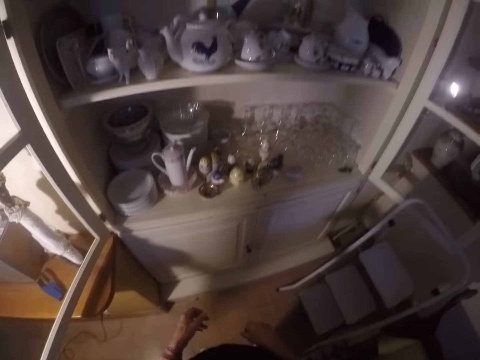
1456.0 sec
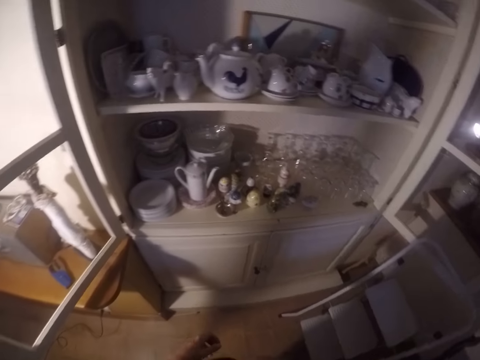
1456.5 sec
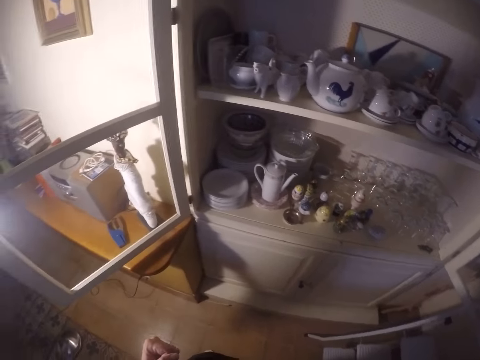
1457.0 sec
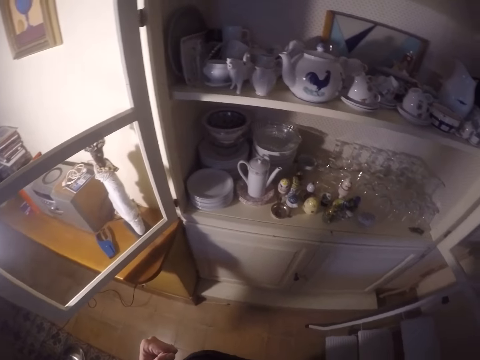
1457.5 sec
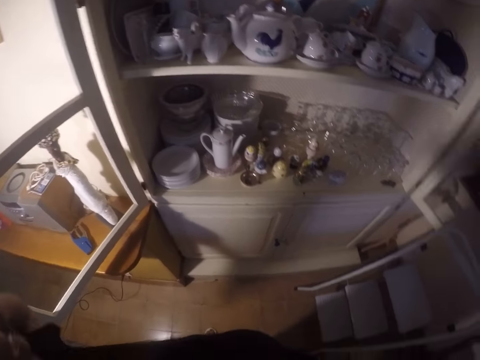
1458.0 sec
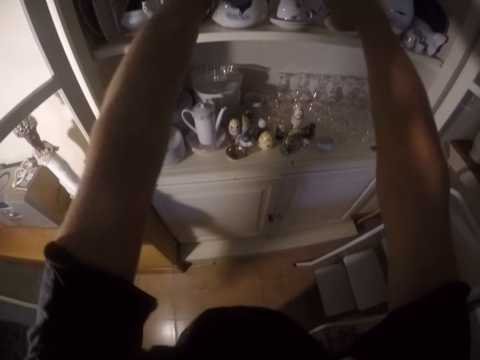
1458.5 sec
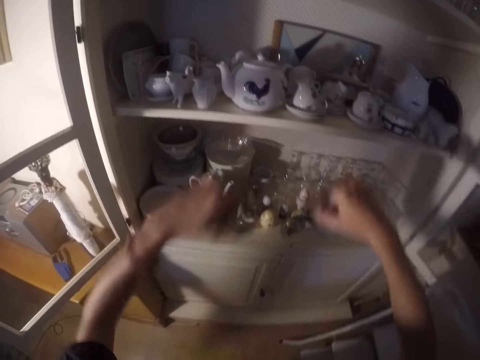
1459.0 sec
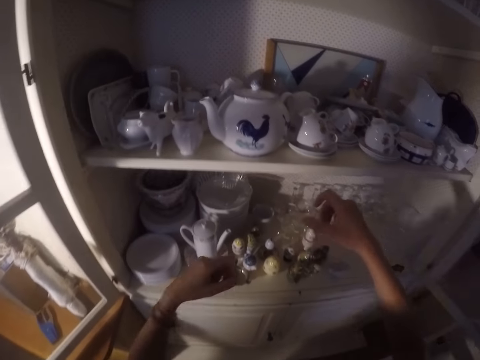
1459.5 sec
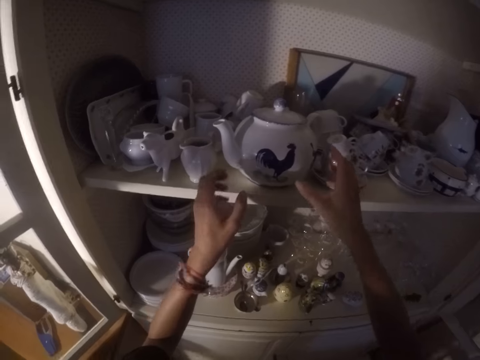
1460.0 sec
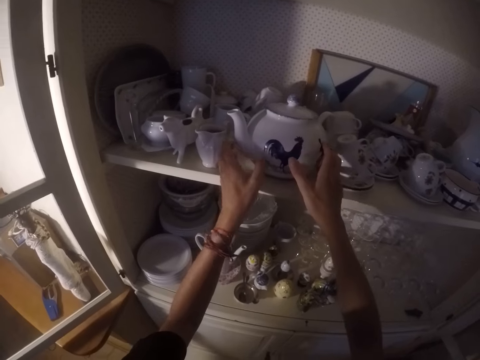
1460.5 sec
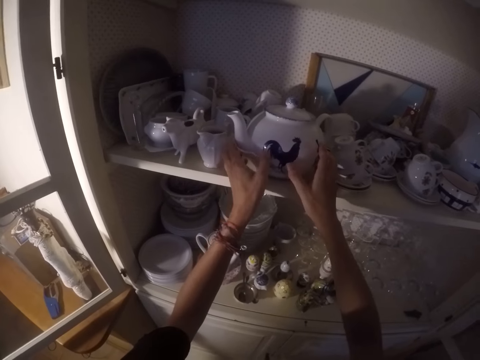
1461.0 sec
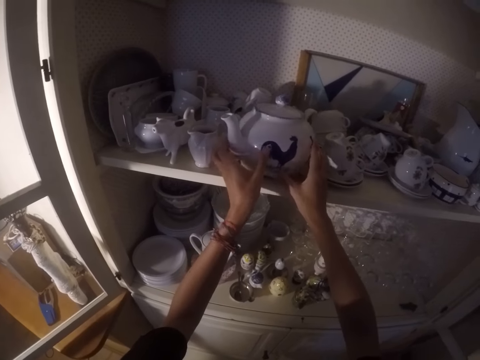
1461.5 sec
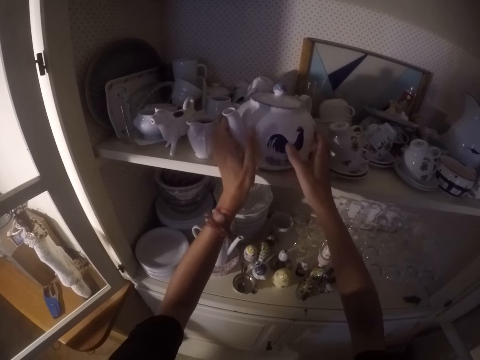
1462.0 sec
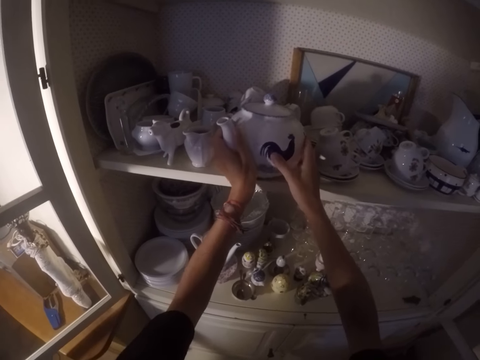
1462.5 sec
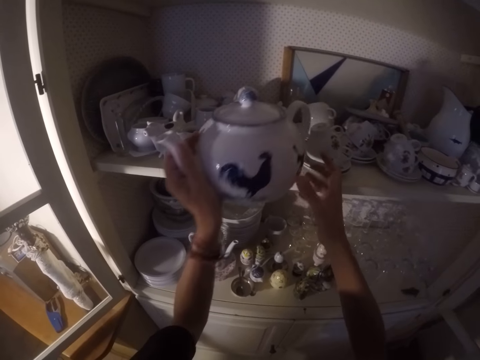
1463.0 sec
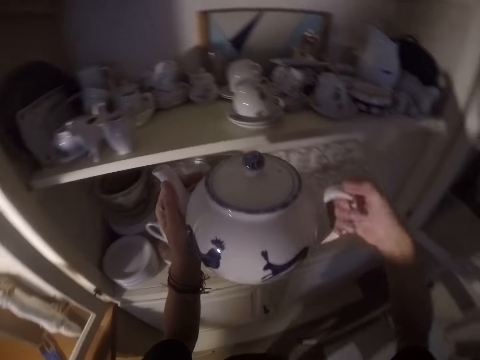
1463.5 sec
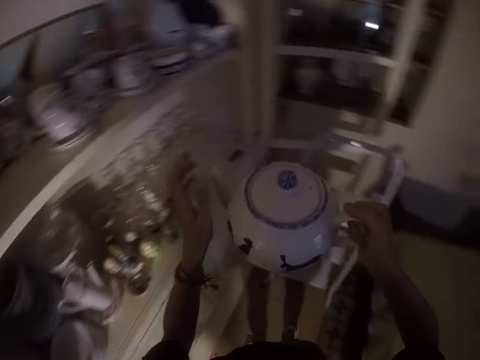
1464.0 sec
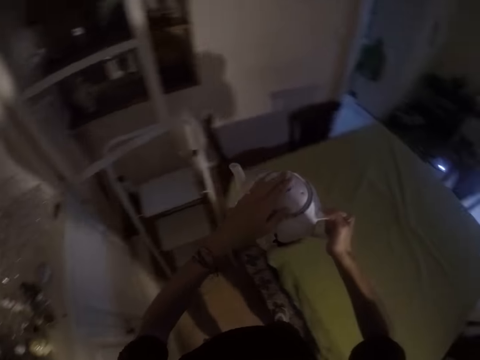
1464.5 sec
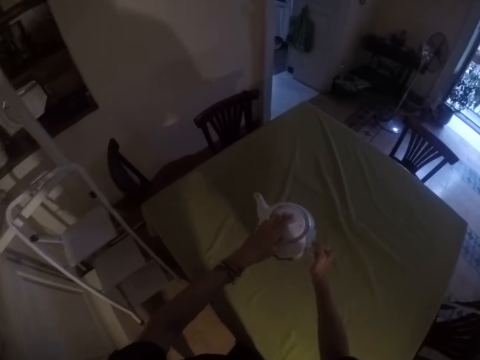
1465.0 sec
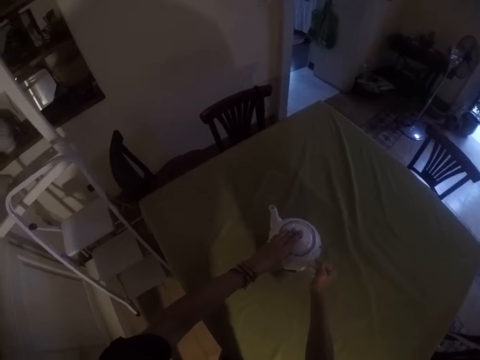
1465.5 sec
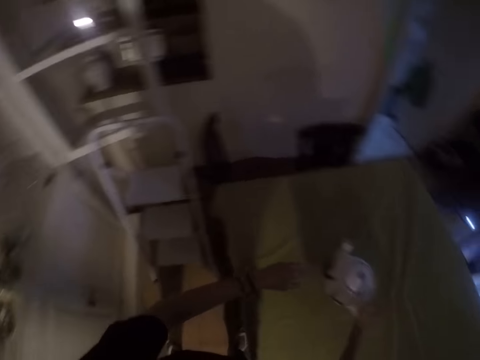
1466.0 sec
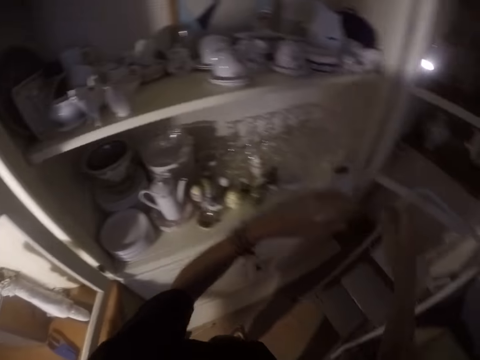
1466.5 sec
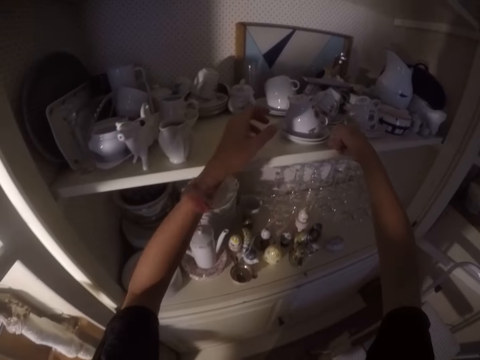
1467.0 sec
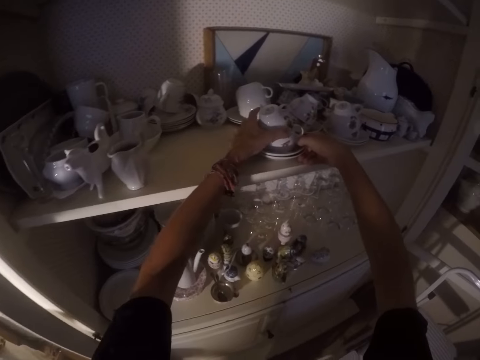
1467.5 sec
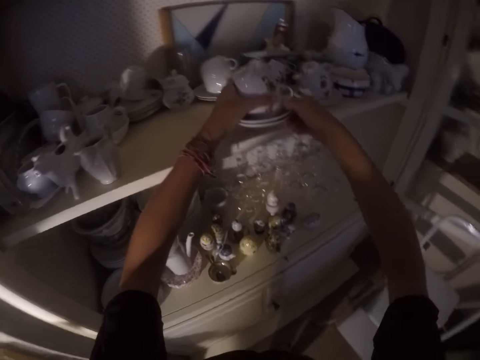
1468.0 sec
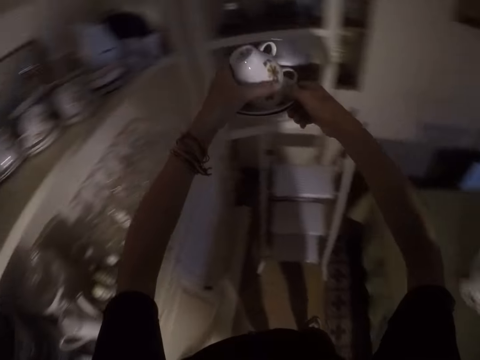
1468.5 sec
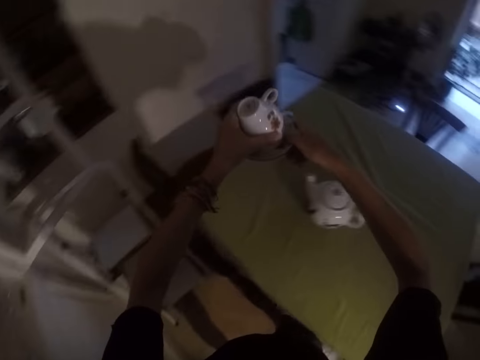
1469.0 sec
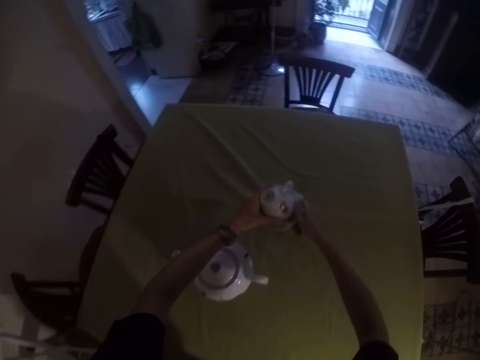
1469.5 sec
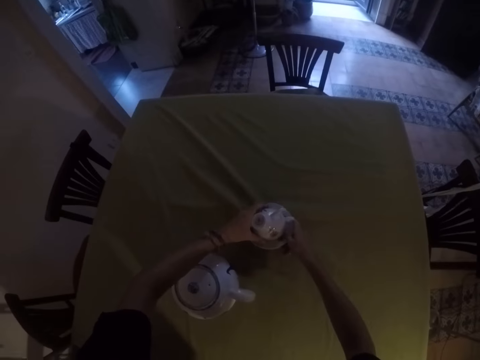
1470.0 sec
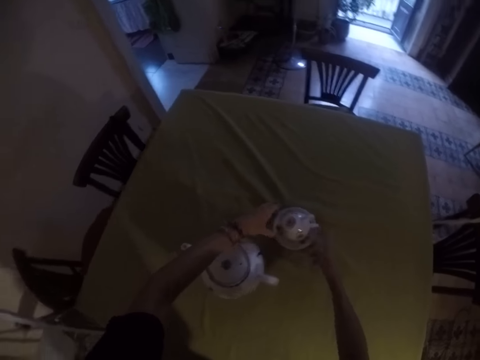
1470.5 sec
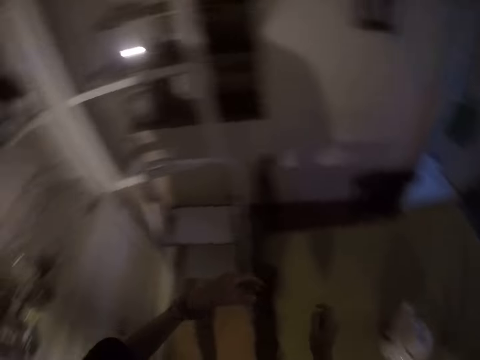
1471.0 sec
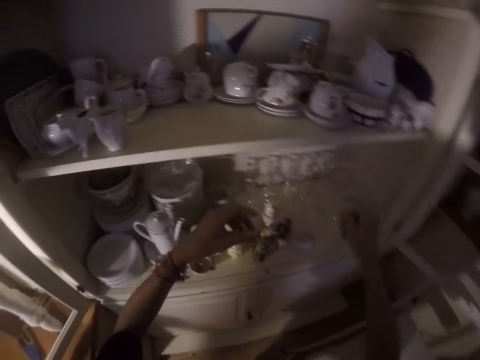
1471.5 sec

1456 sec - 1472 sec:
The camera wearer removes the kettle from the cabinet. They place the kettle on the table. They remove cups and saucers or utensils from the shelf. They put the utensils on the table.

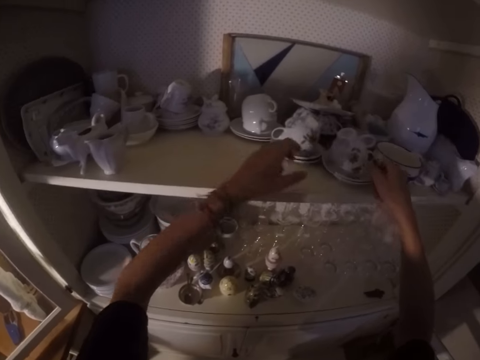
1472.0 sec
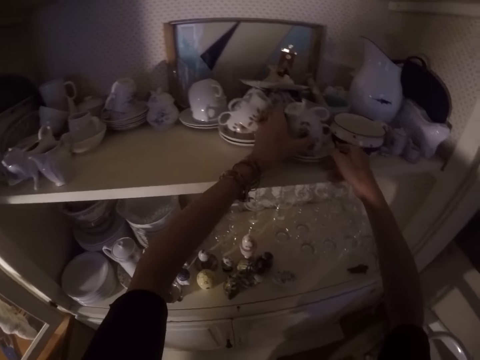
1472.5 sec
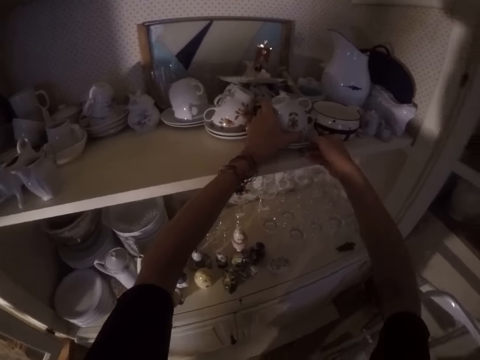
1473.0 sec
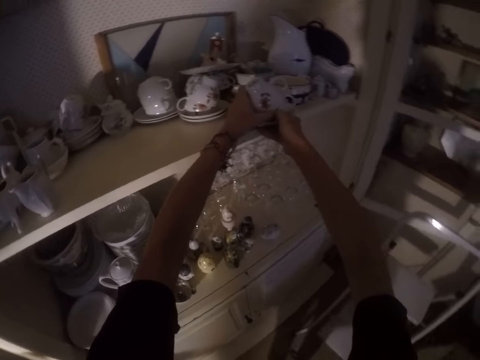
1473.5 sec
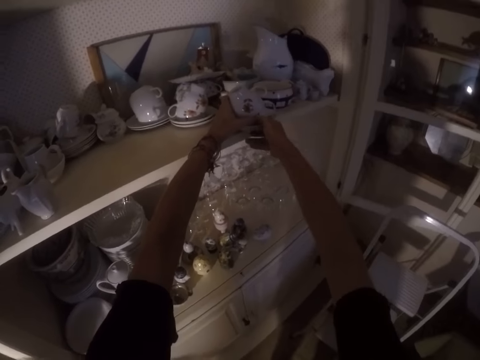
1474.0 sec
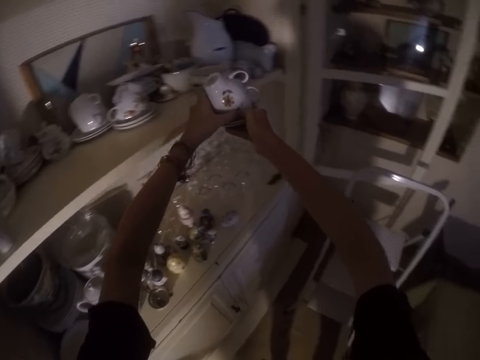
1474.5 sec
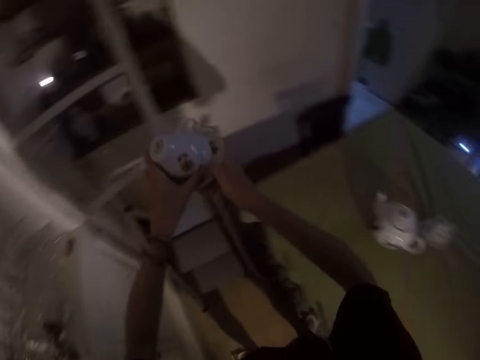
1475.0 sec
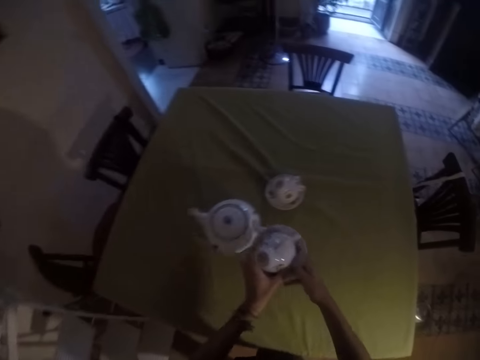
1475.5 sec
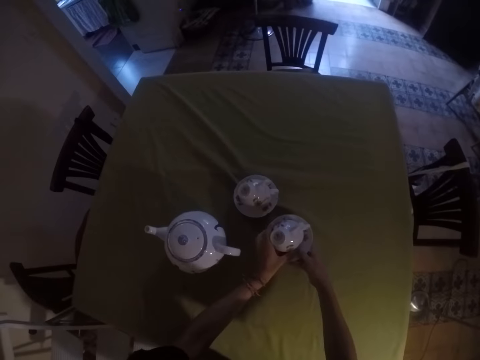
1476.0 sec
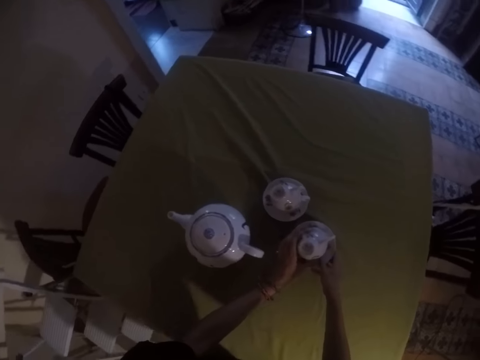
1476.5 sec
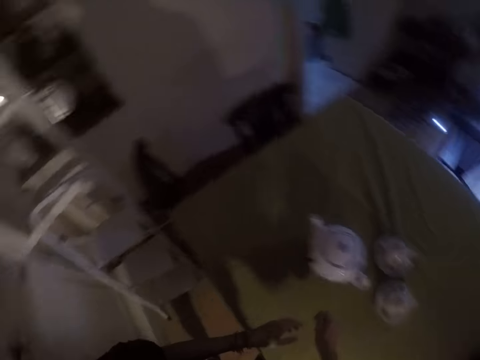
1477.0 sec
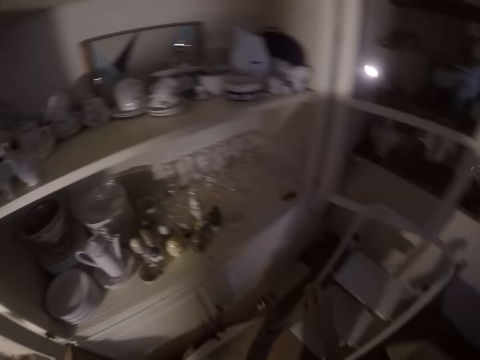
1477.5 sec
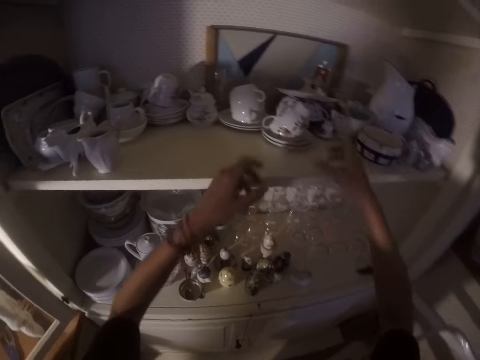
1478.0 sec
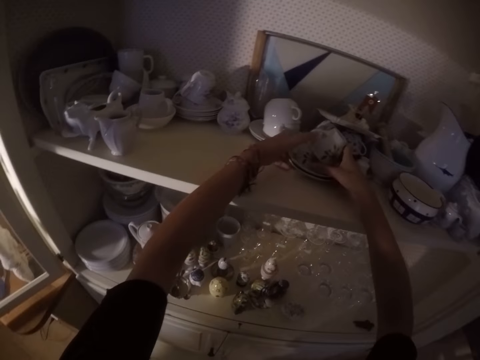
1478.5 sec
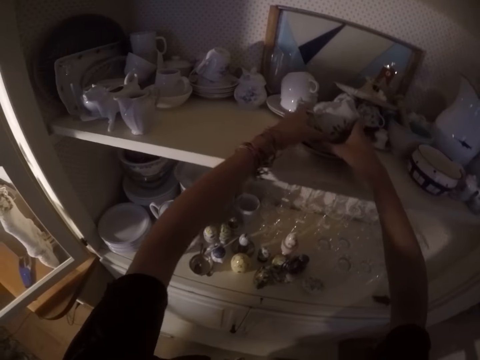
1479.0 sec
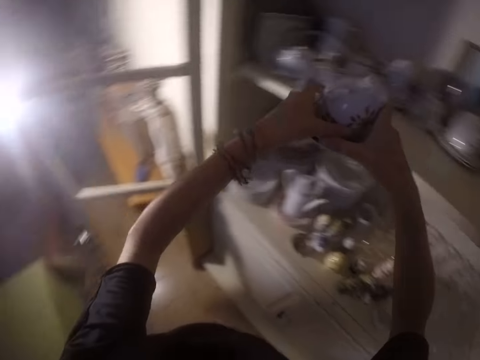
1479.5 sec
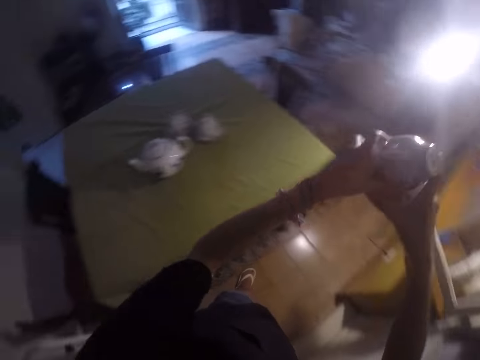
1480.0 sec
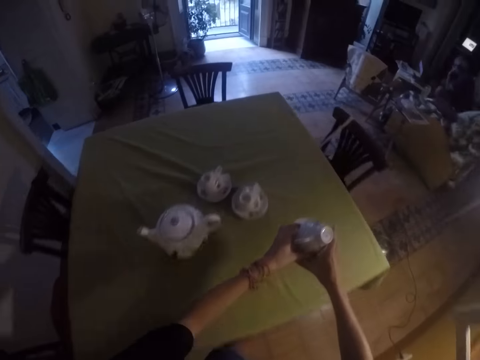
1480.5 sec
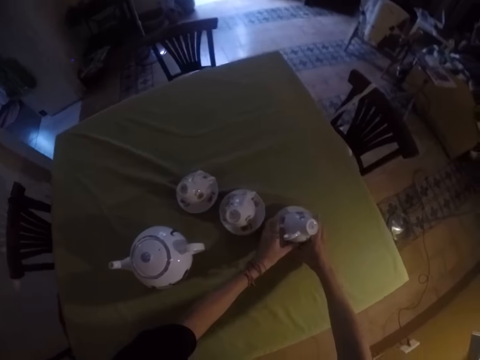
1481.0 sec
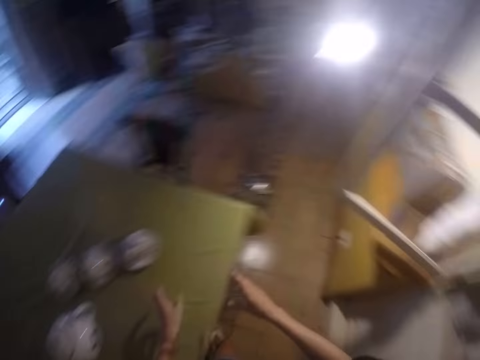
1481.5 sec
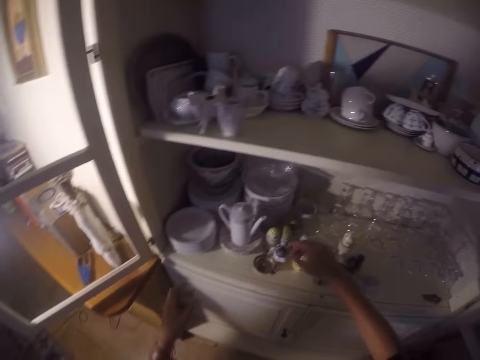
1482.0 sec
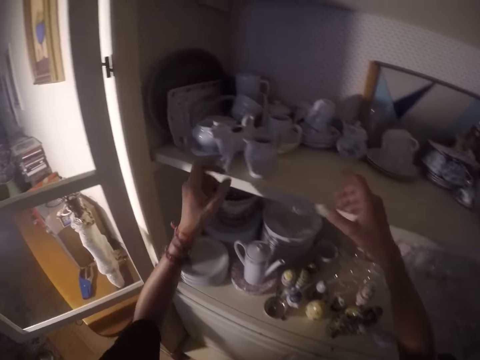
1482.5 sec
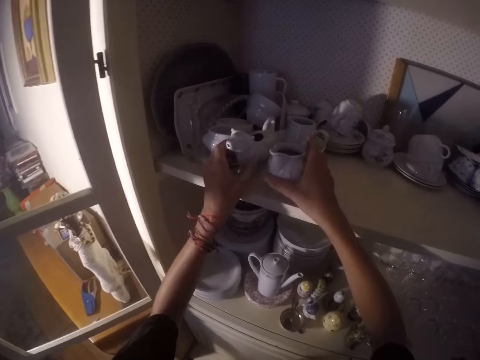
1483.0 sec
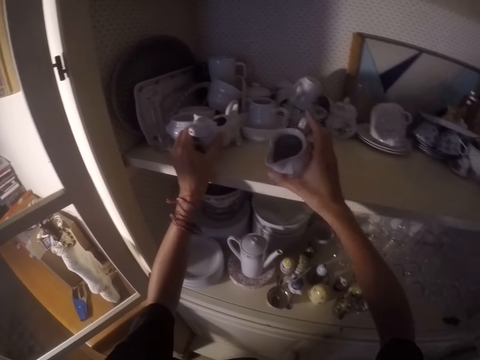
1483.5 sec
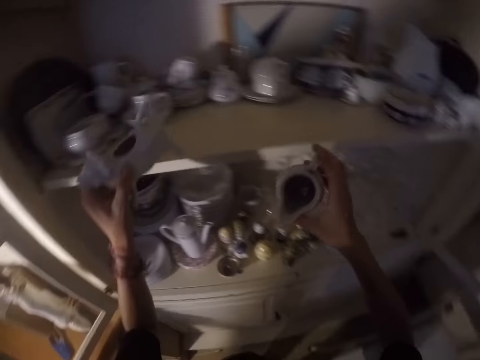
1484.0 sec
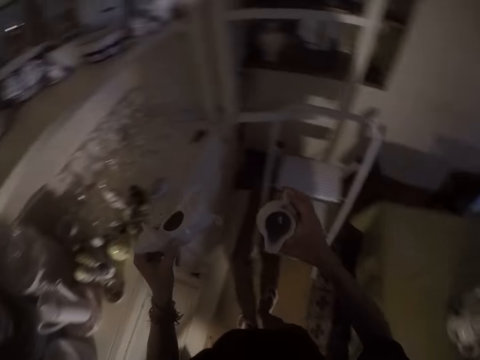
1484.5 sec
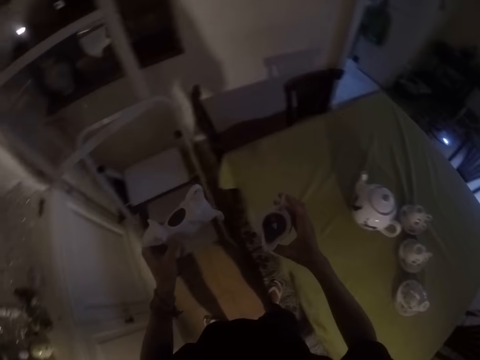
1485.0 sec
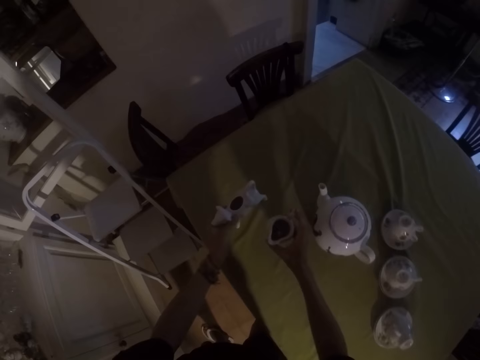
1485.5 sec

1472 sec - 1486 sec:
The camera wearer picks the utensils from the cabinet. They put the utensils or cups and saucers on the table. They pick the utensils from the cabinet. They put the utensils on the table. They pick the utensils from the cabinet.
